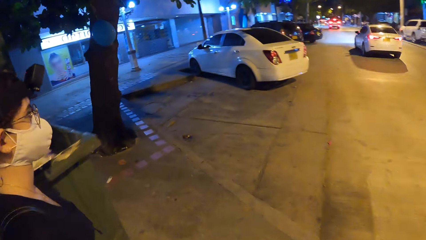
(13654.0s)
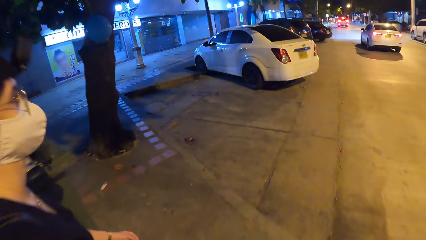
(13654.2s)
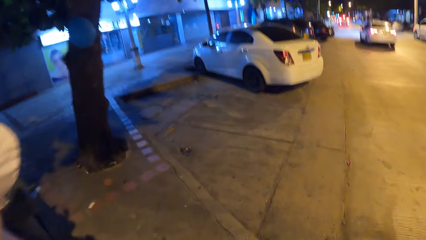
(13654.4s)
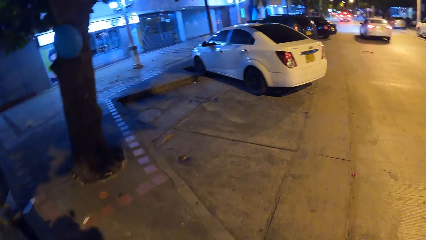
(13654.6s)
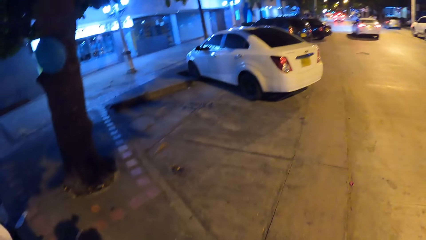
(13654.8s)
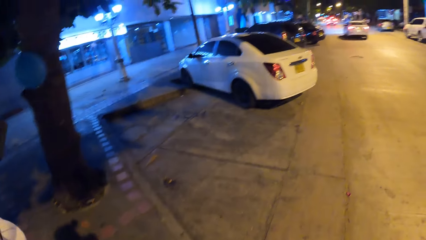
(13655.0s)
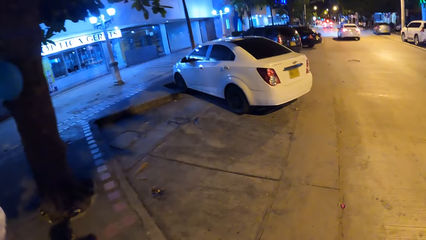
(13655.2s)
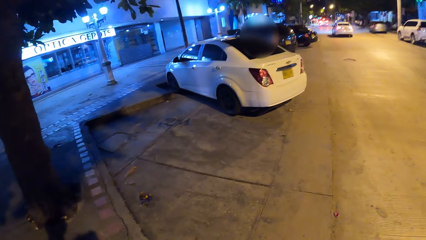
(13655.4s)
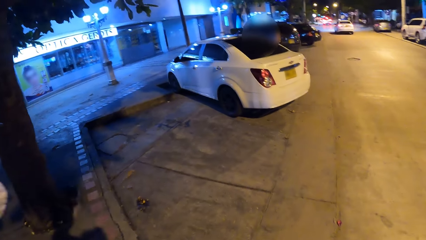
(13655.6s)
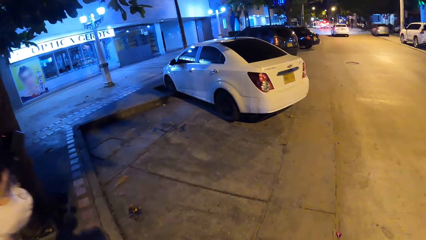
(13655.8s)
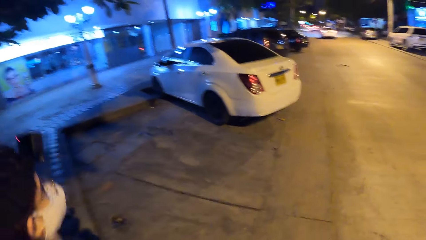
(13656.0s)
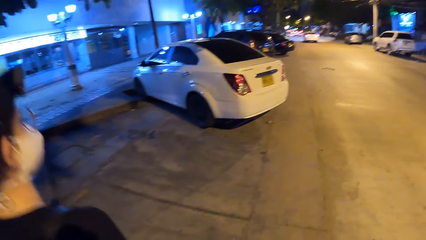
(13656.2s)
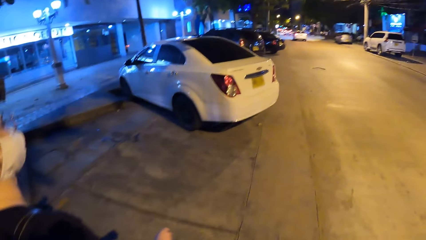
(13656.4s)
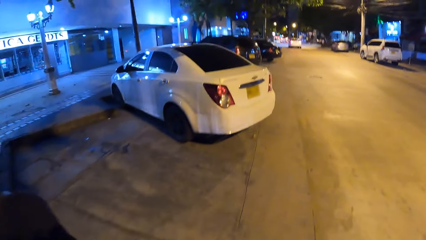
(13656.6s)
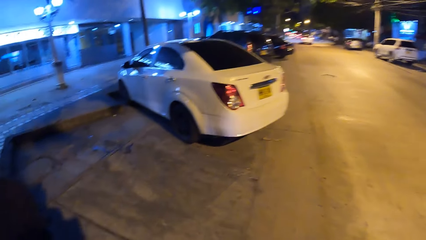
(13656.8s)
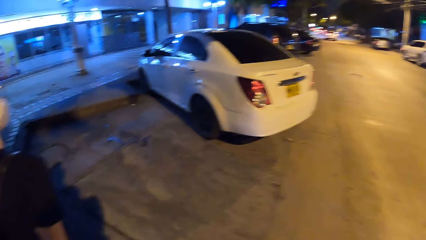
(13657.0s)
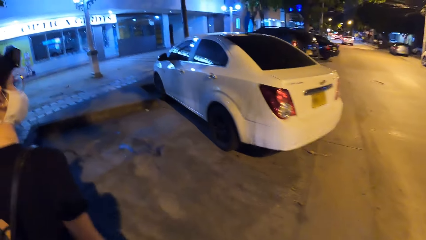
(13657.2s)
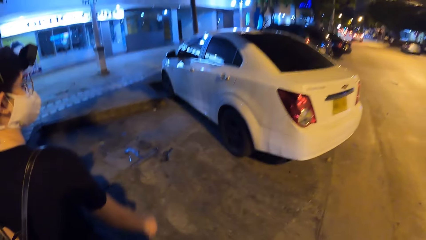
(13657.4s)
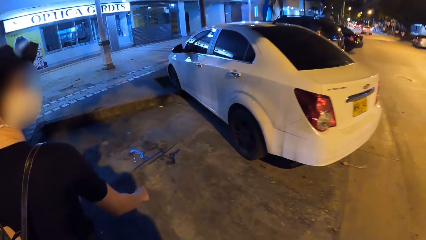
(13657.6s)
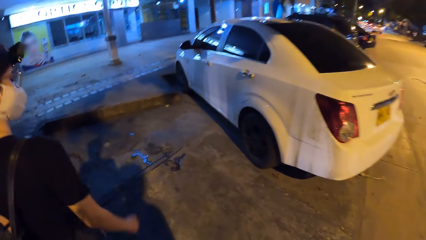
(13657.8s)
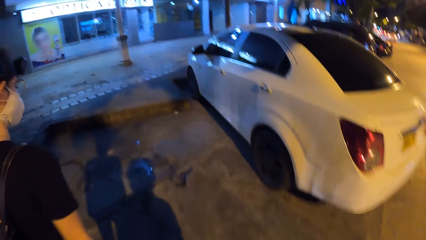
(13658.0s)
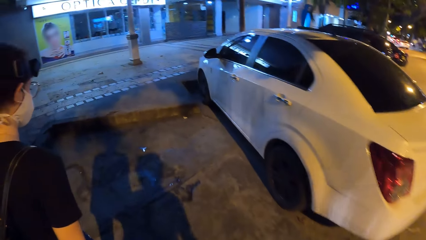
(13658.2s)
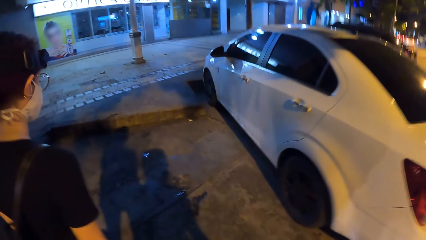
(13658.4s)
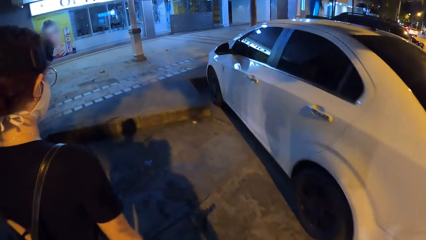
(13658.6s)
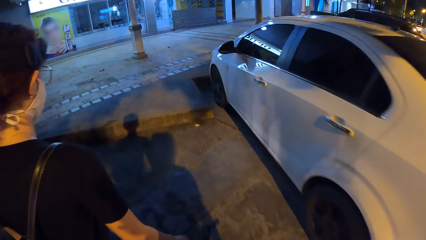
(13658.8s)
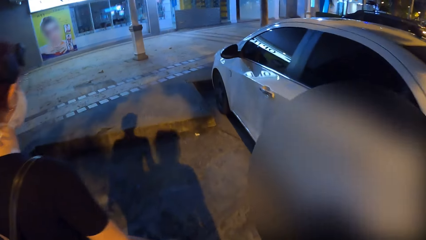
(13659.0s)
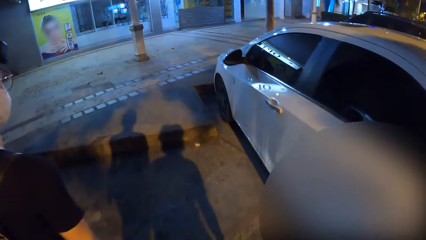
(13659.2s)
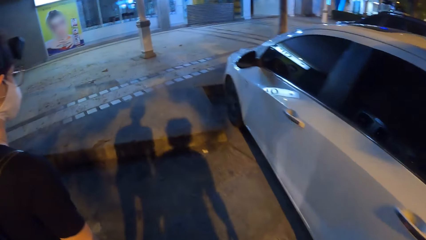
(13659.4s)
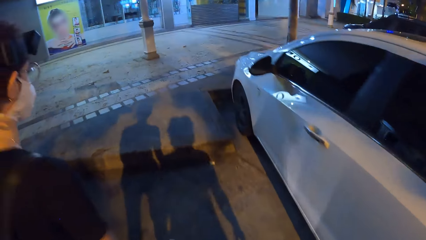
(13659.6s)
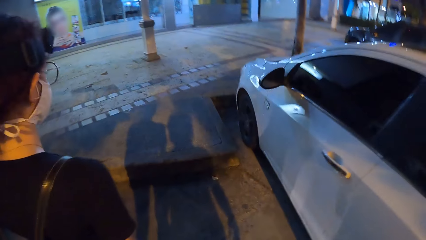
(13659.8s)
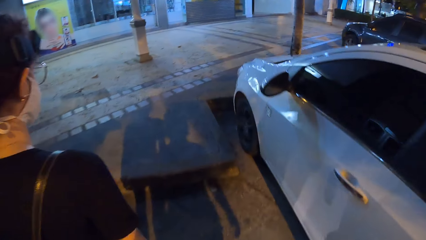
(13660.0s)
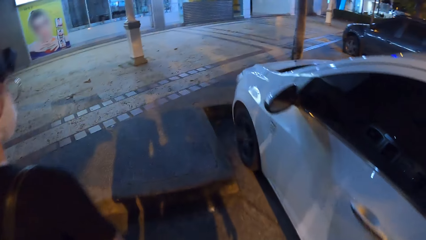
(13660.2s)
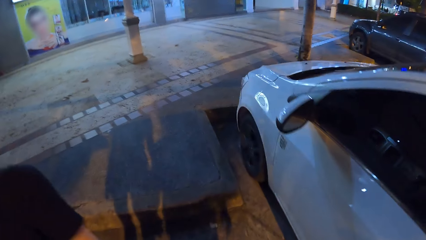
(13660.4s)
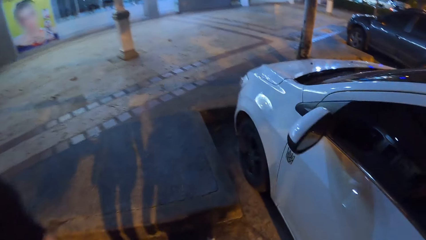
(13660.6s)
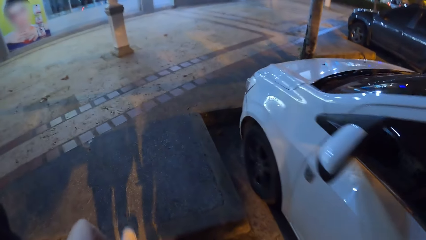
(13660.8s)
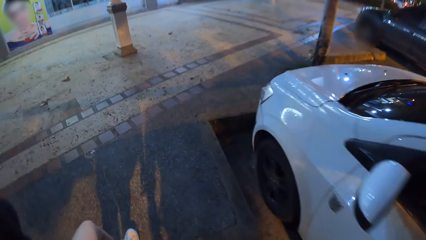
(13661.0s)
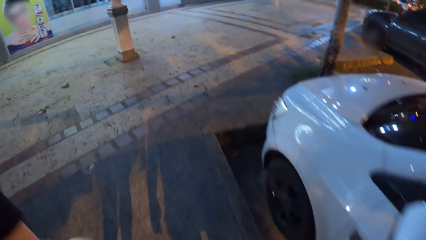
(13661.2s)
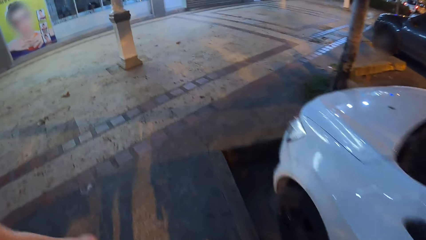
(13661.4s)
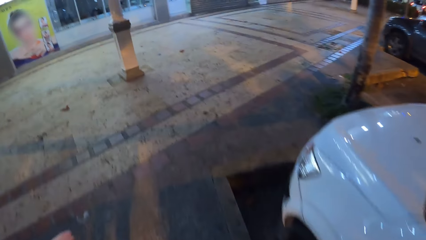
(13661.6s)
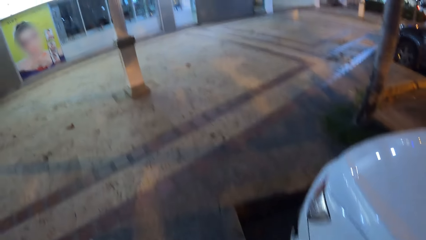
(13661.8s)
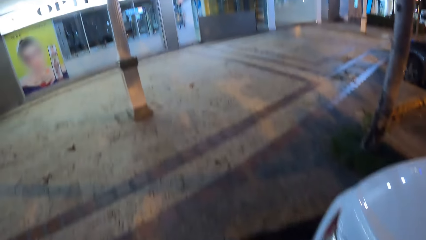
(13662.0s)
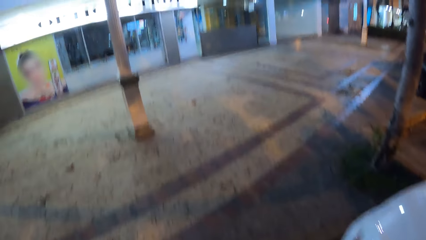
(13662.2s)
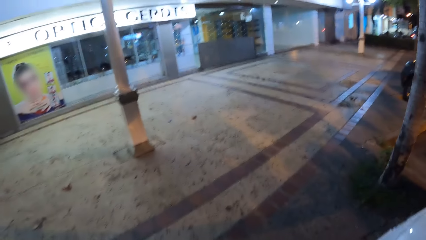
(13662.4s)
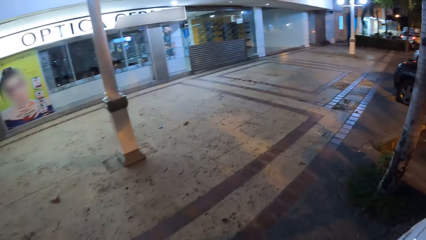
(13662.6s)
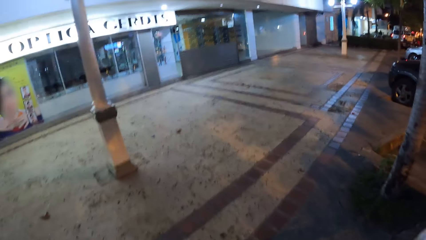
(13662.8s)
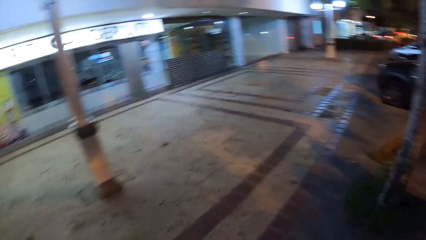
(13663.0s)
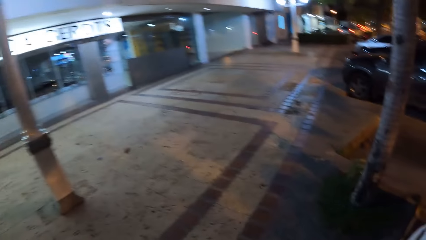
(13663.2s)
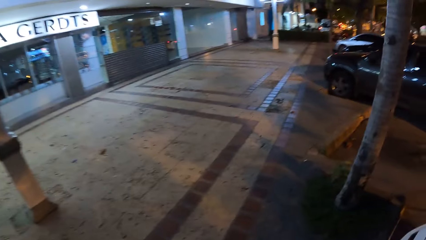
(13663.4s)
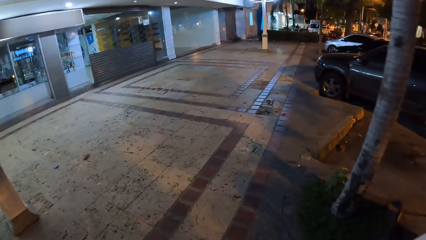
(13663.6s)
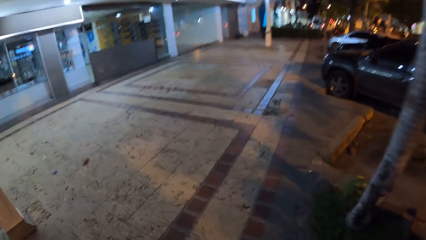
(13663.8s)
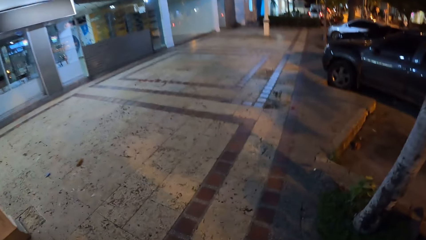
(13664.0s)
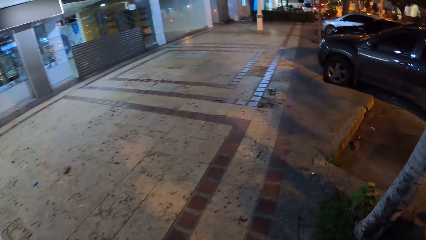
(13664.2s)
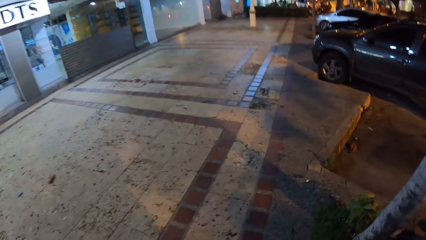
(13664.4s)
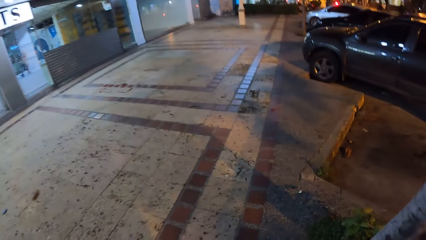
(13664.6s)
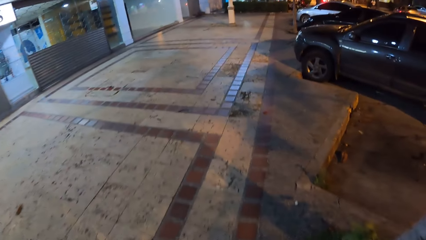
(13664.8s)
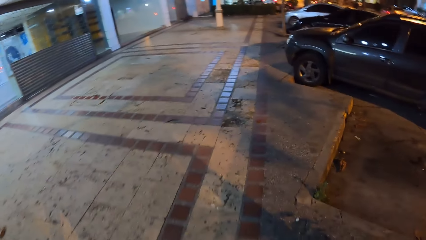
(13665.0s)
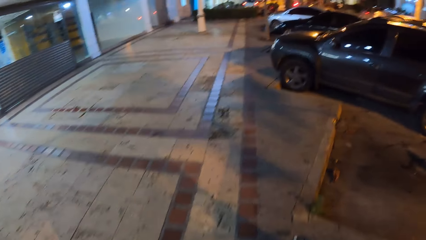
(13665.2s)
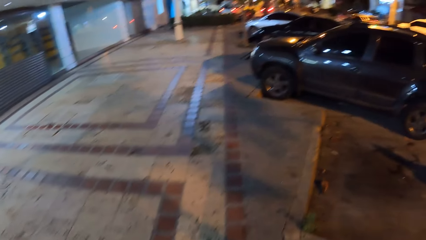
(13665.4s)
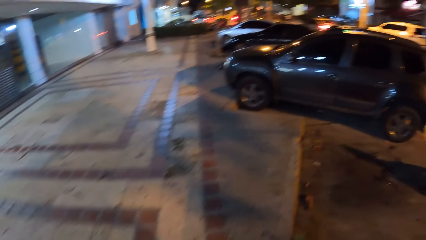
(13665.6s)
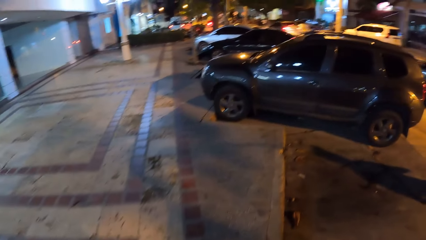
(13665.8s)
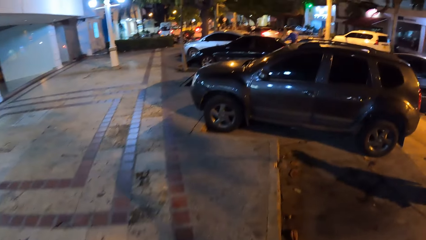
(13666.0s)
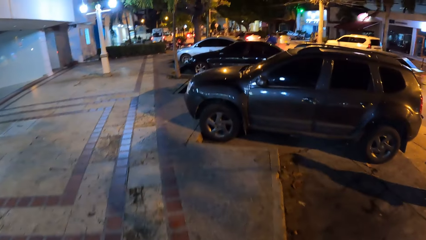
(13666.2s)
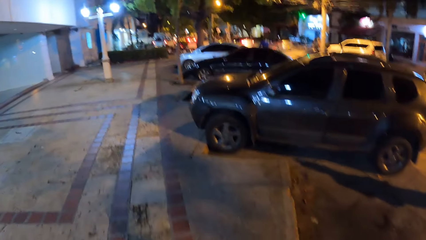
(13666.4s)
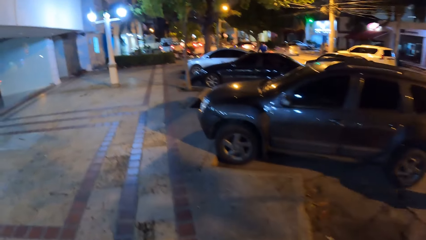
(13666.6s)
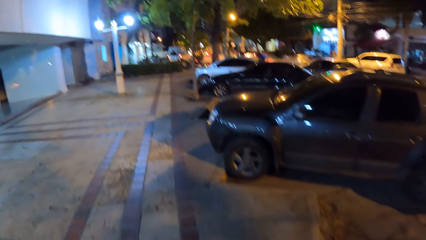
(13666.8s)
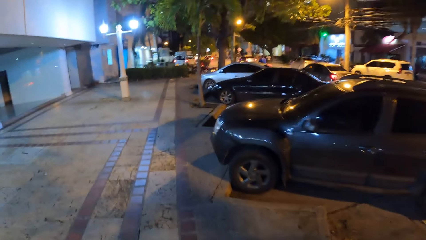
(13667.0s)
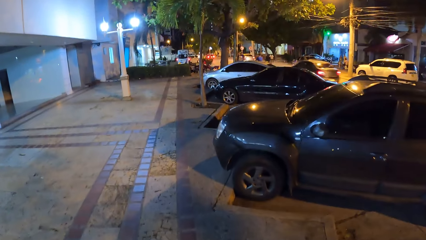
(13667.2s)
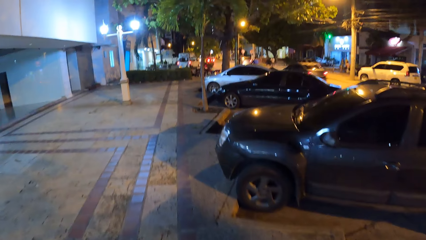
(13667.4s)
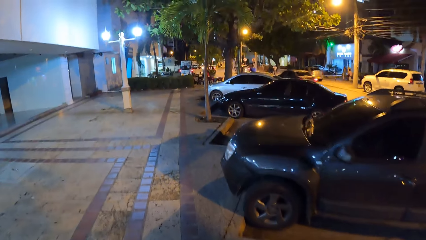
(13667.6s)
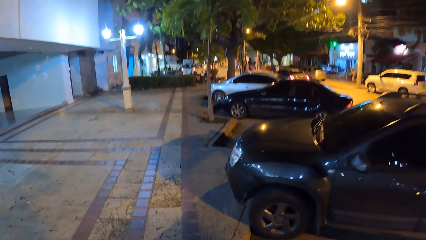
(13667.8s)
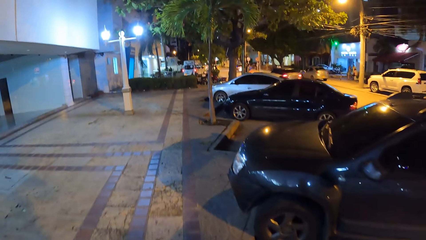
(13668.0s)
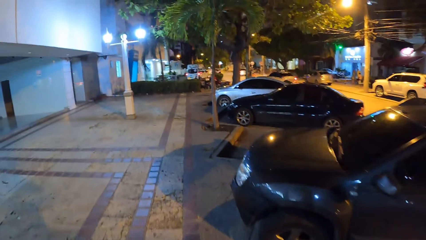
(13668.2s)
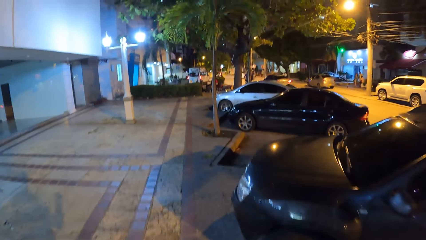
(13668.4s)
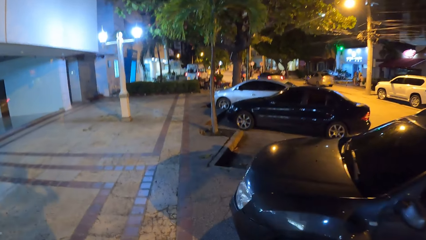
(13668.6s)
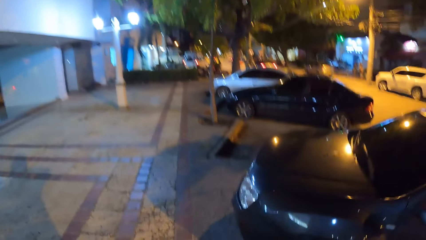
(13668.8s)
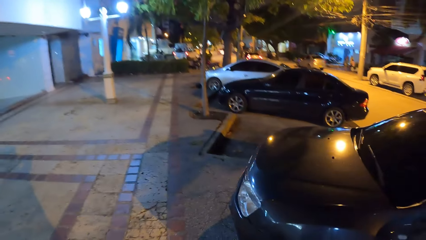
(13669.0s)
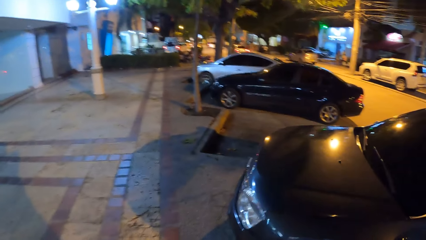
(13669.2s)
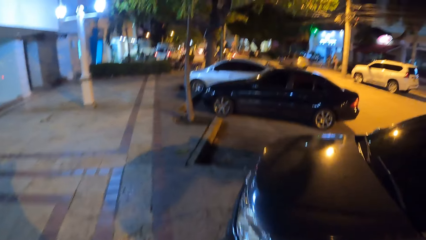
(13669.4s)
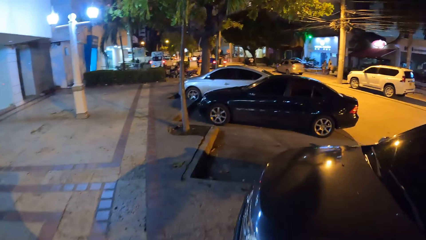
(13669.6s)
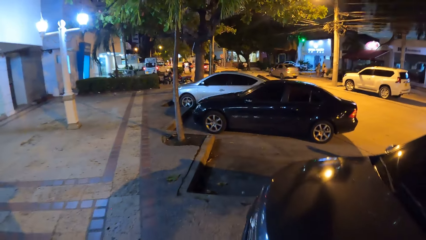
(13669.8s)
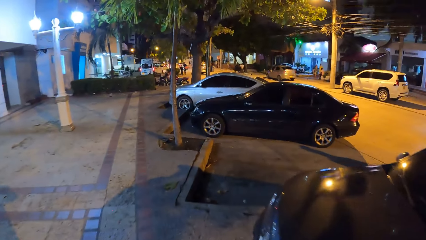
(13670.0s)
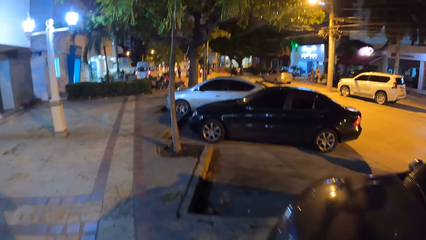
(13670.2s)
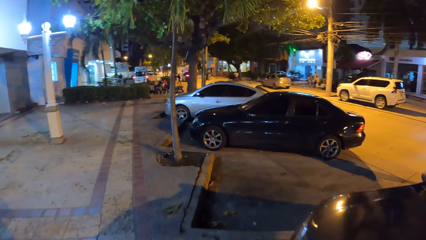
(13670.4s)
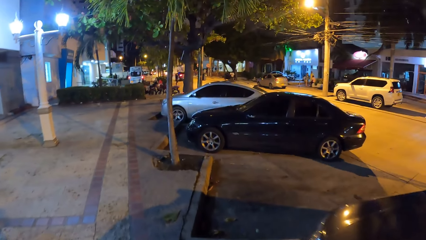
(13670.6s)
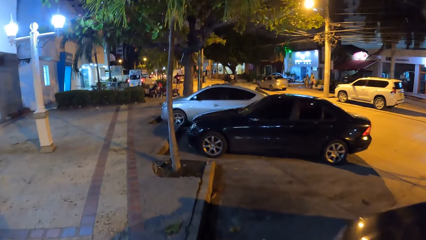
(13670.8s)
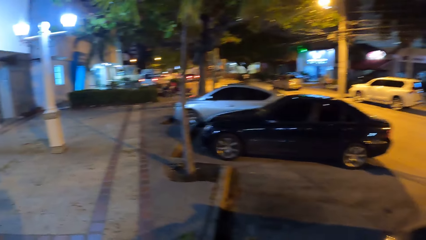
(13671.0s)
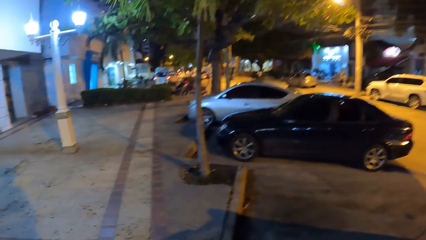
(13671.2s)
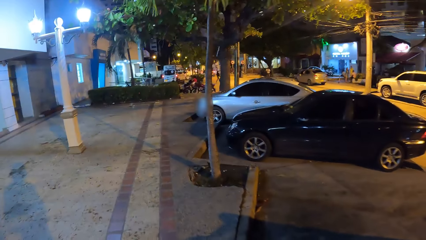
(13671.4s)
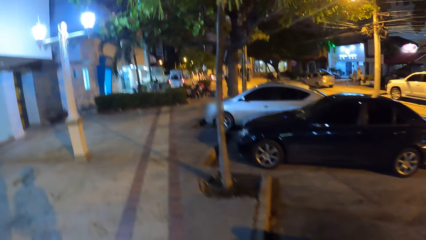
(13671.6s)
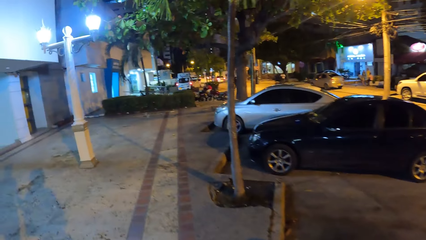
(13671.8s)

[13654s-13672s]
The camera wearer looks at a parked car. They look at a woman. They walk past a car. They walk towards a parking area. They walk on the parking area. They walk past a car.
